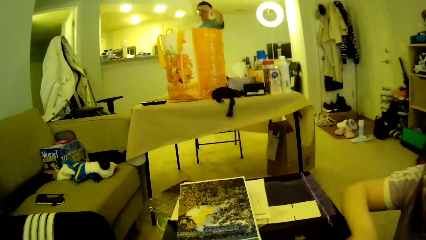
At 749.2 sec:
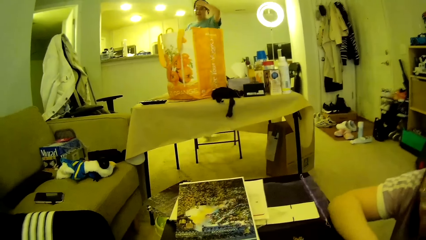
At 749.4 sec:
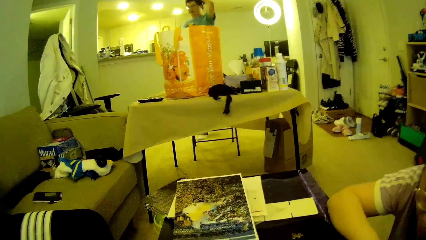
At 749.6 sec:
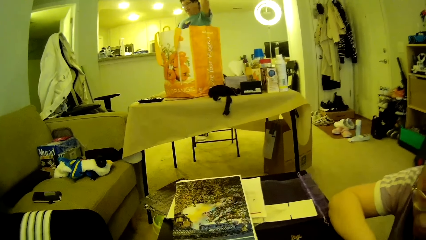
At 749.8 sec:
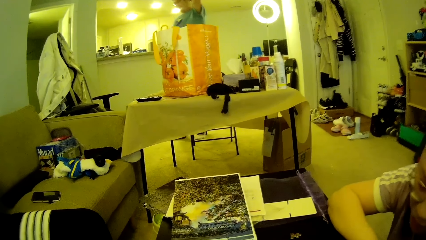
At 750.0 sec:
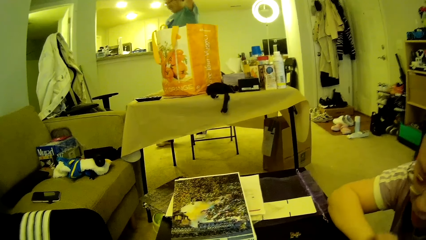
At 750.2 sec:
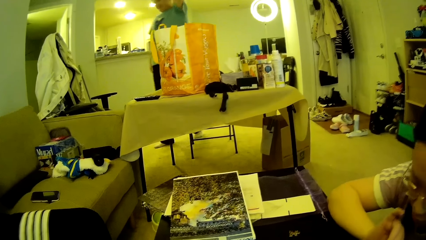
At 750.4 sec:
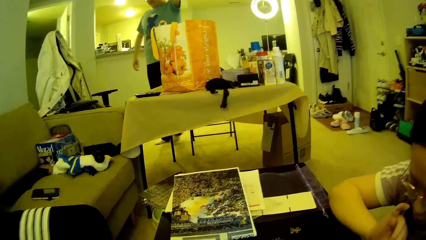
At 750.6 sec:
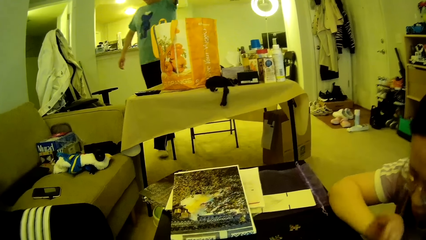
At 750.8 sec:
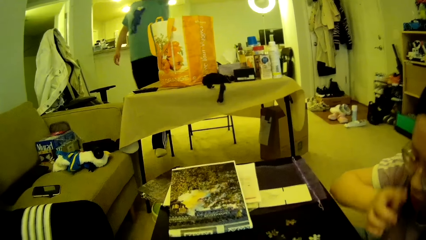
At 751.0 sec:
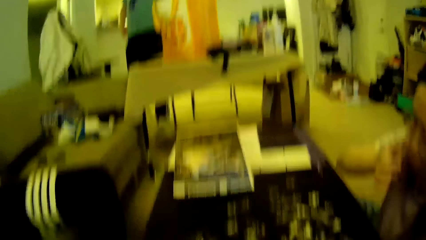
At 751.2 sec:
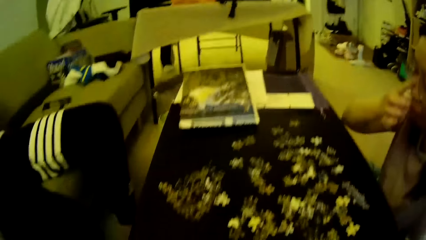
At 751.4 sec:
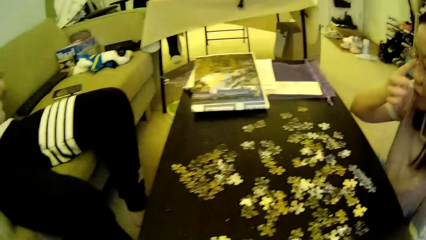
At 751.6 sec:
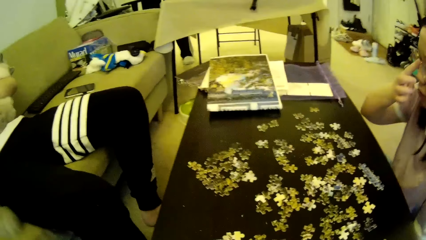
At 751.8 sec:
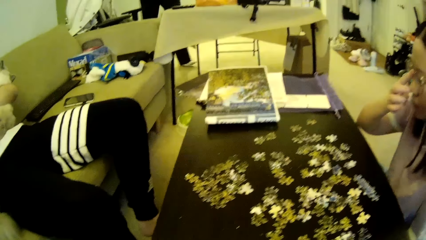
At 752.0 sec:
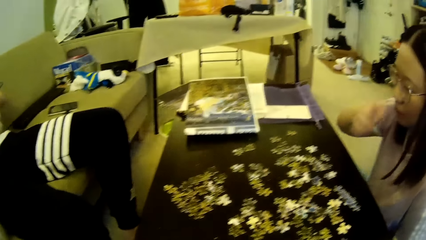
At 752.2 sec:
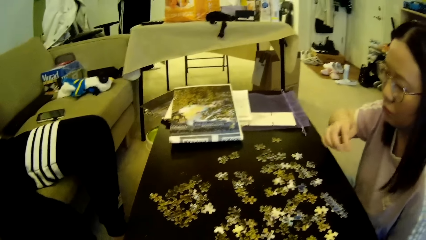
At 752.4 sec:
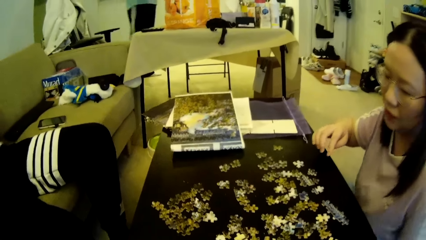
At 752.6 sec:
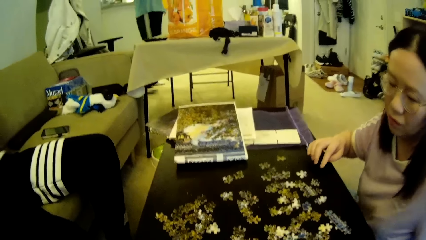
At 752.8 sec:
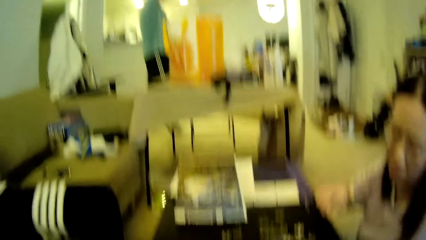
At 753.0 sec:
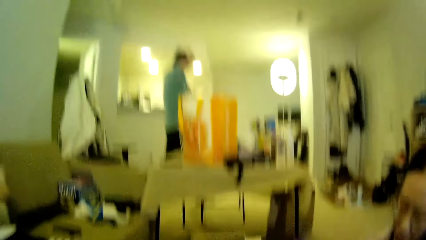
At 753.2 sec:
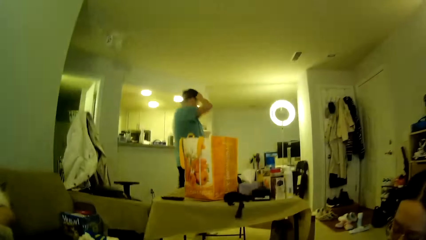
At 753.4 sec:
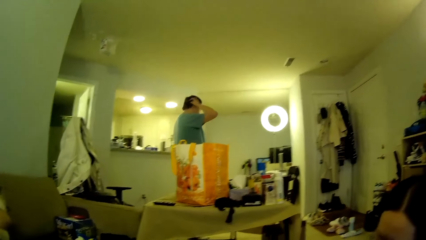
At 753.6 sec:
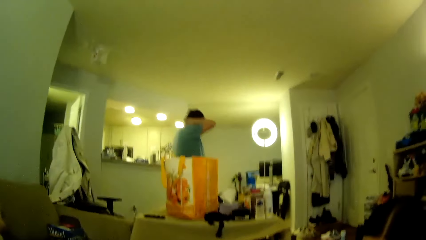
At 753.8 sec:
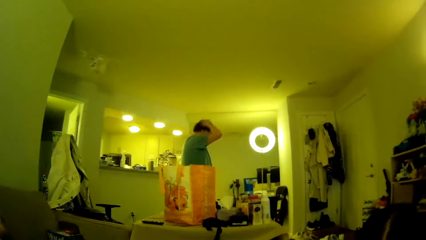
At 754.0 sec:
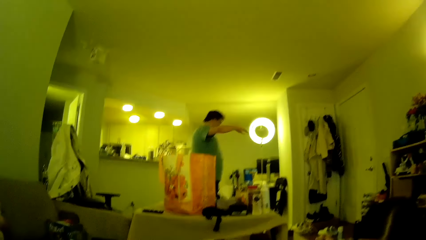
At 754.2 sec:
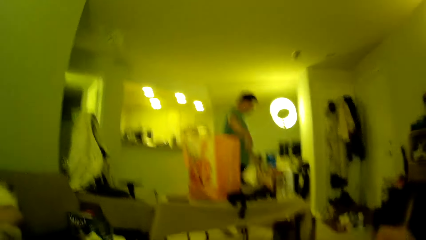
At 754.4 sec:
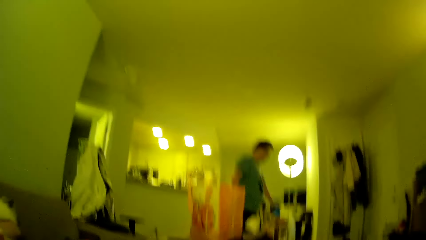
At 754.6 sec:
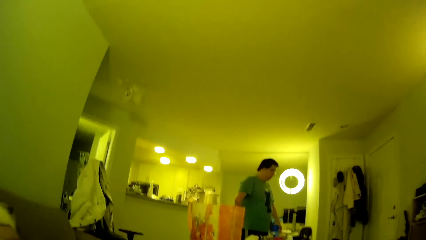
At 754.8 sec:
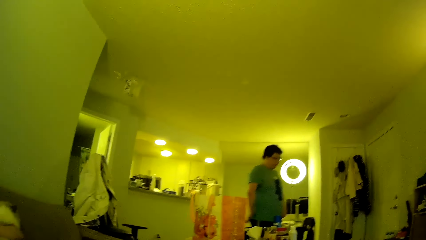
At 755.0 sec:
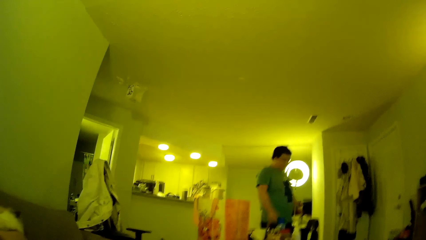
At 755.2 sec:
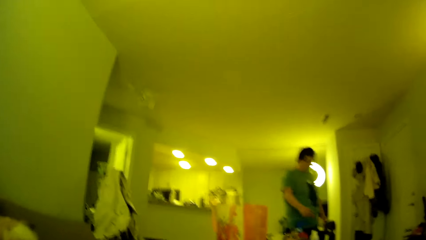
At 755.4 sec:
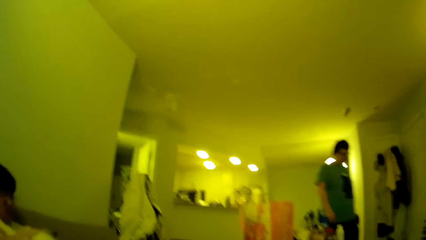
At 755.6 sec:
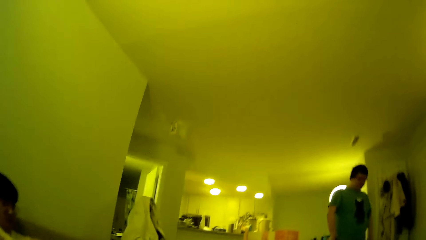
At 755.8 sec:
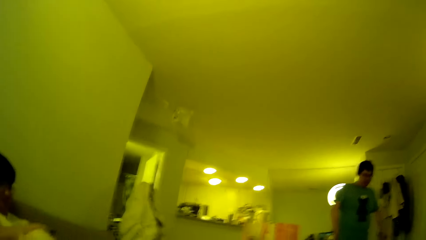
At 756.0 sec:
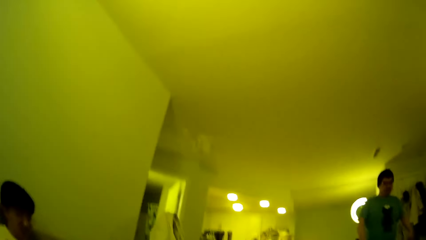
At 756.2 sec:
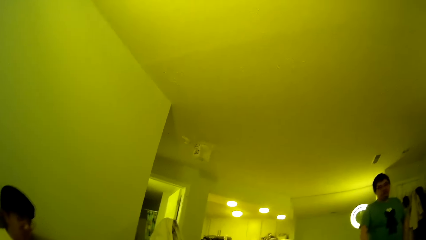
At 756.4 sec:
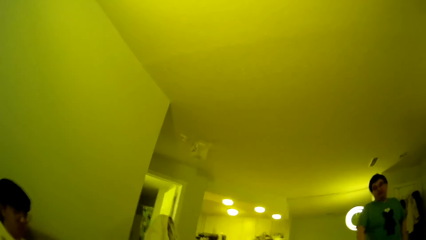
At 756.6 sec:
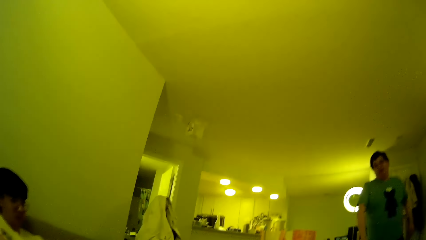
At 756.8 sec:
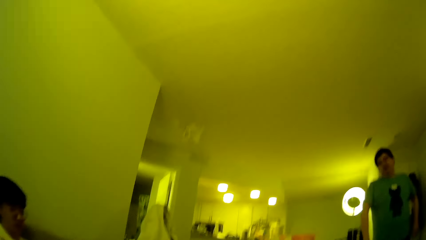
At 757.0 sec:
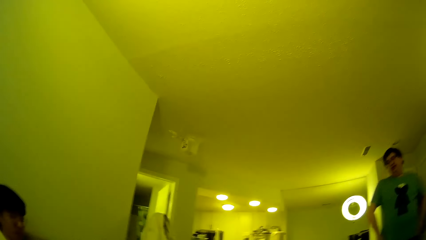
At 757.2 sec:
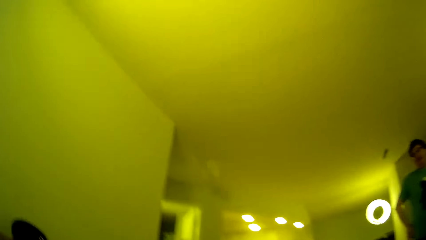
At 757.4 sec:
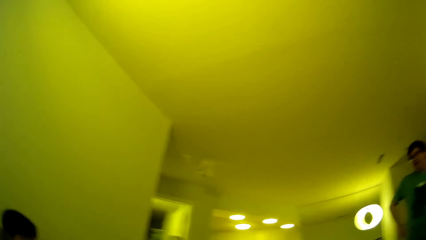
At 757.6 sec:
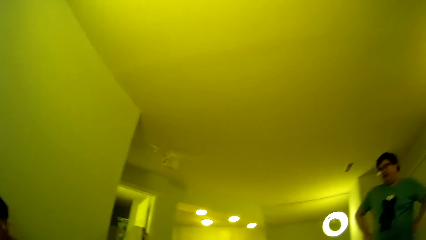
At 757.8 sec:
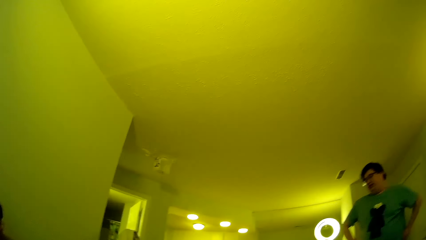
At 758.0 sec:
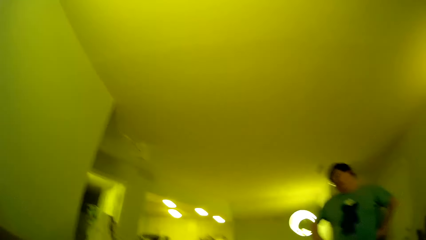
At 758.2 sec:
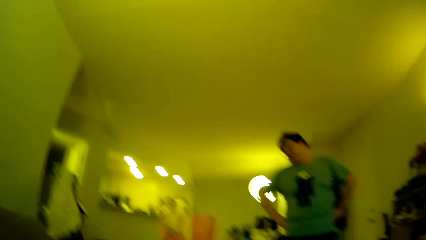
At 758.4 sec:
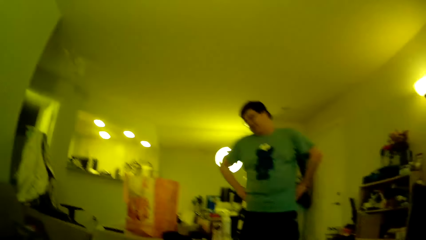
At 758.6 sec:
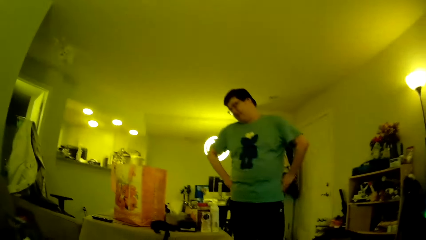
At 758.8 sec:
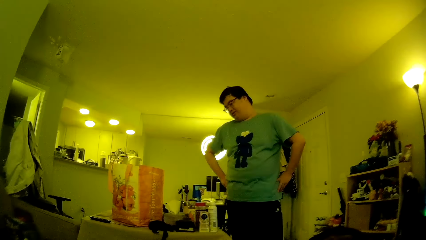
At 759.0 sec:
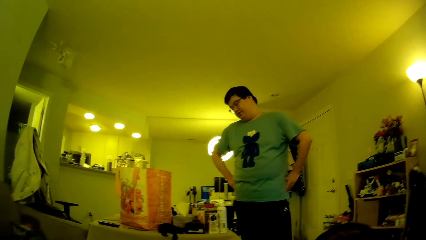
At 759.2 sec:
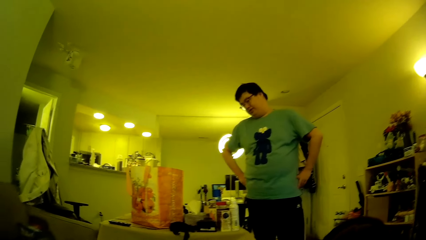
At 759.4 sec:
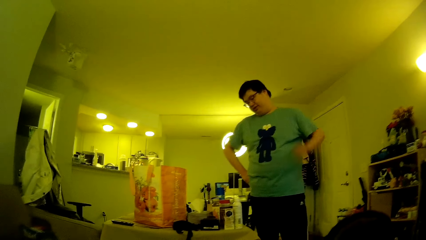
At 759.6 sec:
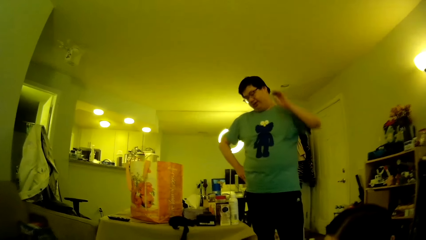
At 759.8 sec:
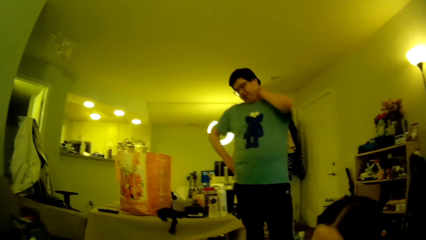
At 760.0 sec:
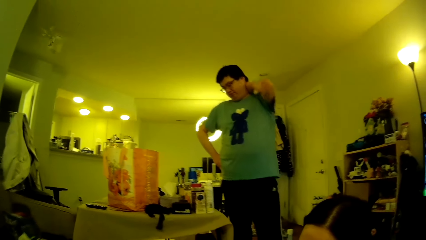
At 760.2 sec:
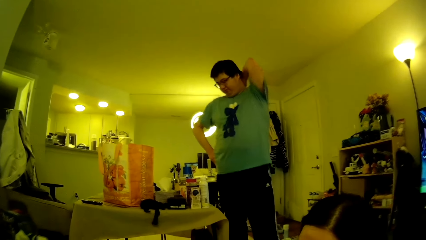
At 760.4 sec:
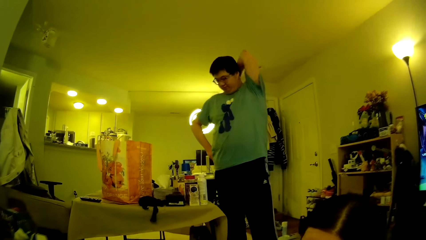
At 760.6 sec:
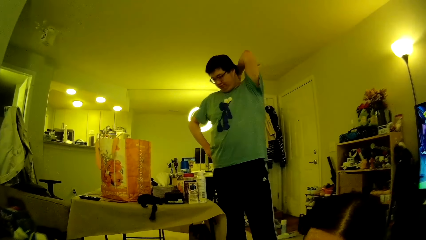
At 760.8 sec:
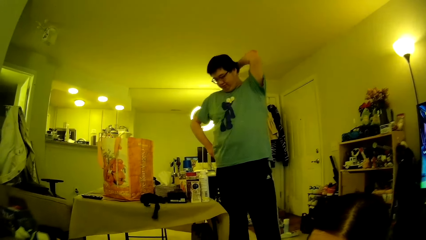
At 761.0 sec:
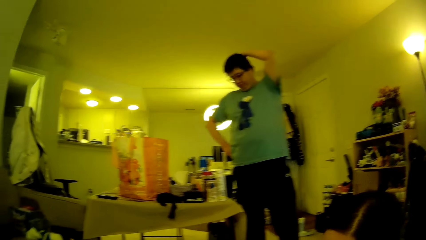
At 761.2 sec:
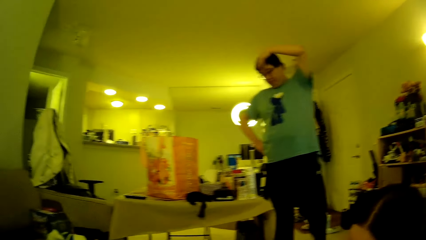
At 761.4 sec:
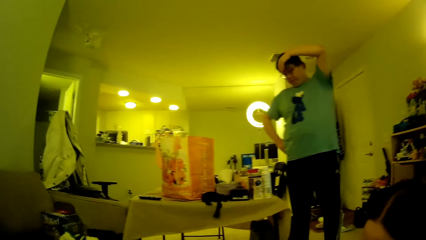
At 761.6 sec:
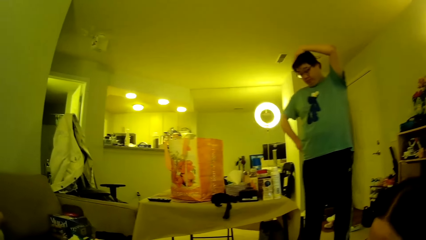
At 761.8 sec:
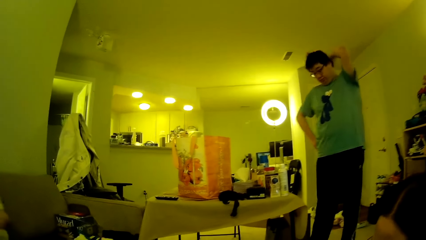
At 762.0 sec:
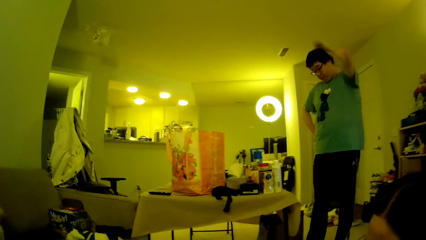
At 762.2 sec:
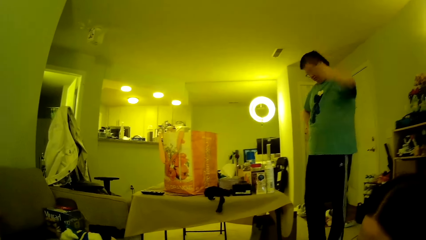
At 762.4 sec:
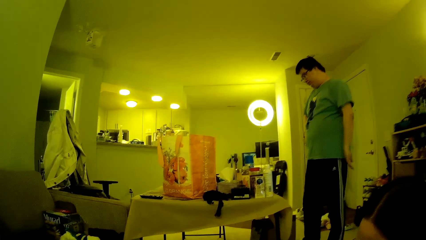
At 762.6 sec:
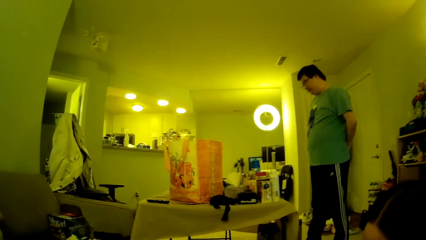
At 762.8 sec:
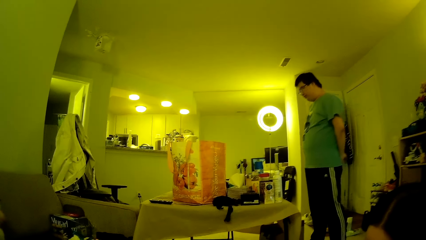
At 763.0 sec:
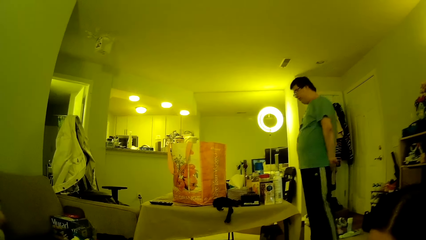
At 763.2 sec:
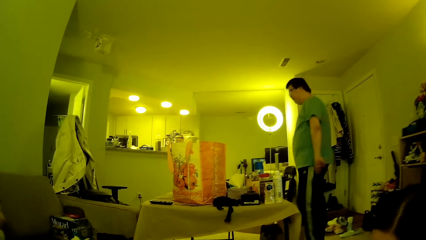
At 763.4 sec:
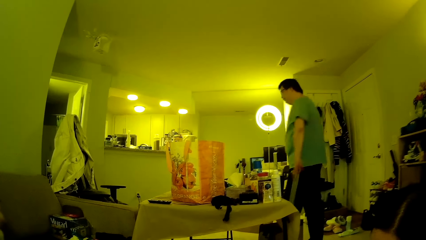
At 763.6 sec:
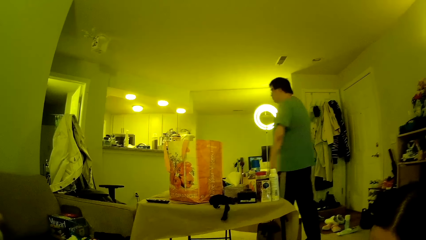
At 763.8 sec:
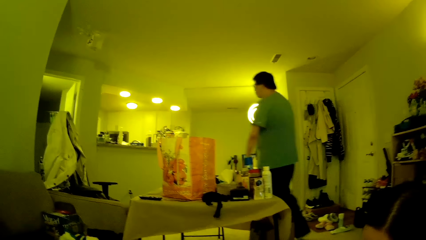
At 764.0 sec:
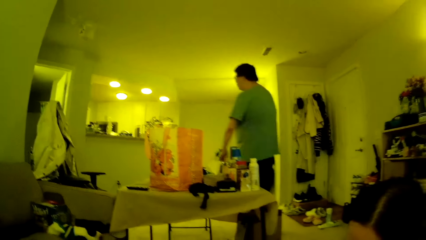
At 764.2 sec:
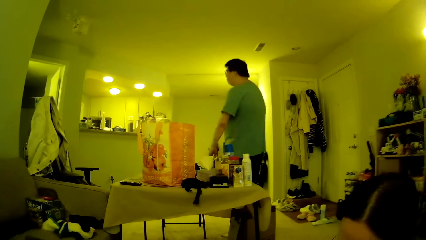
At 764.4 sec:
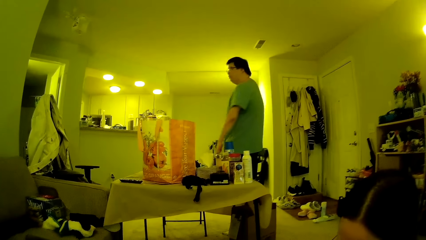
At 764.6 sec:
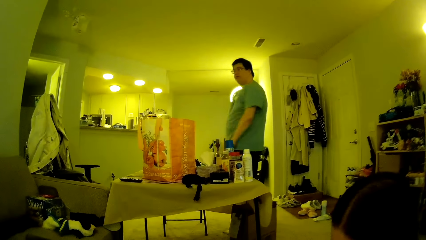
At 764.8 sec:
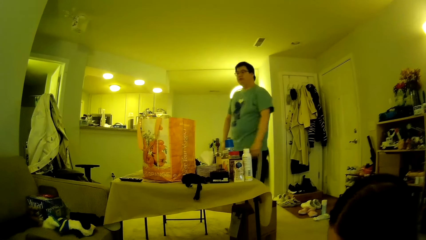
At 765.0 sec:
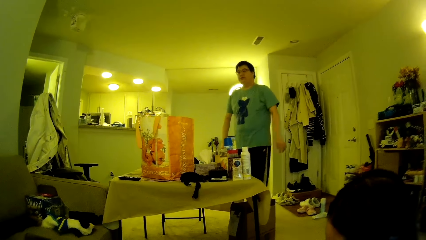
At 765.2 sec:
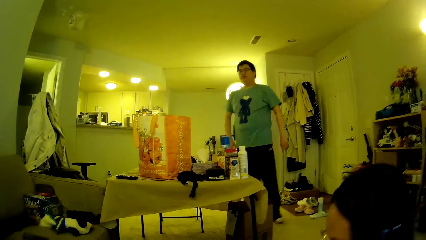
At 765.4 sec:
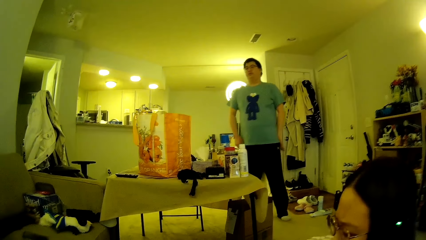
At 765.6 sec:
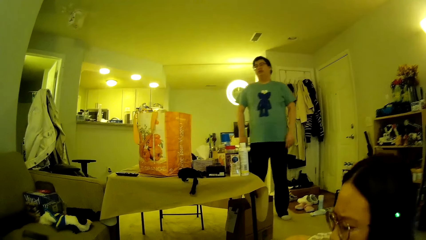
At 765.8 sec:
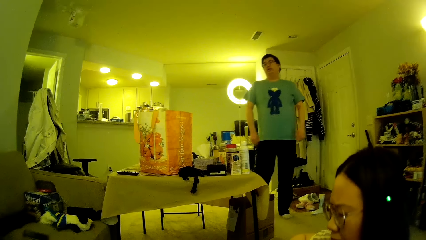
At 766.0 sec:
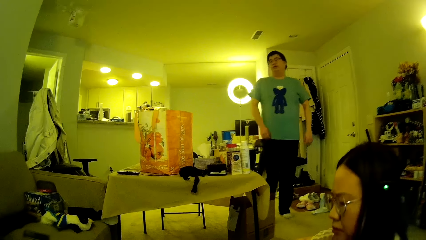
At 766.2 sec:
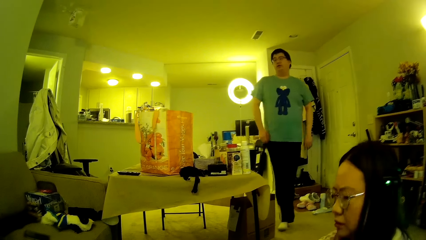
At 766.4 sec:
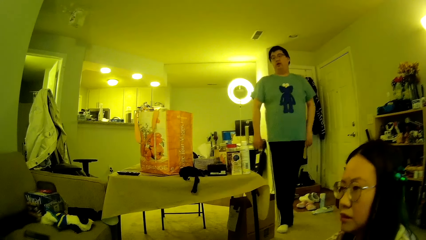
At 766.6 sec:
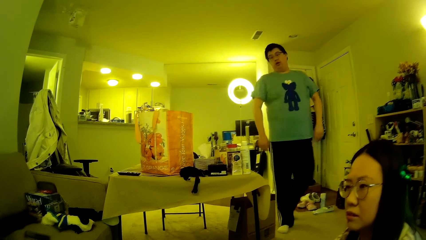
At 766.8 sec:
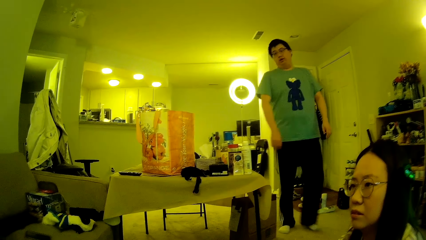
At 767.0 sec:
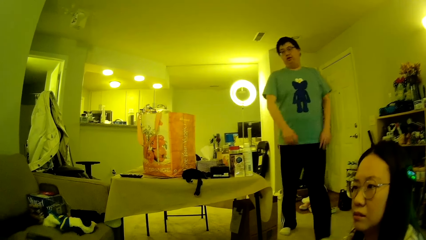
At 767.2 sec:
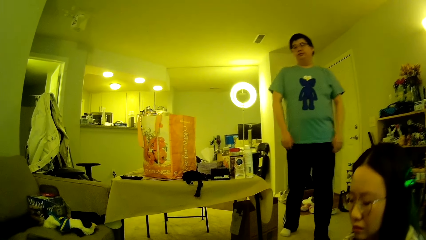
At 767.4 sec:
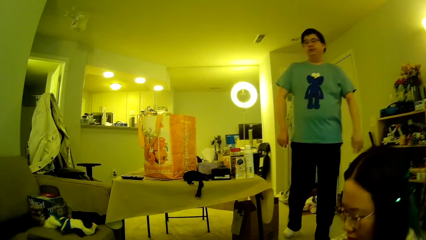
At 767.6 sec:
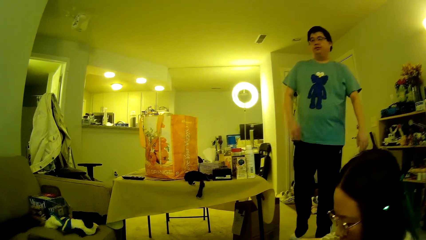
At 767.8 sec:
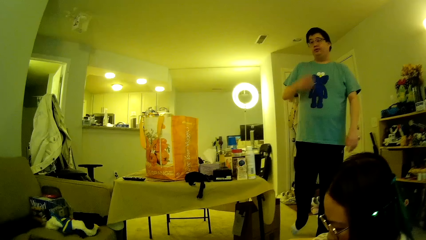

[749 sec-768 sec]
A man steps forward and adjusts the hair. A lady adjusts the glasses. The man steps forward. The camera wearer looks around. The man puts hands on the waist, looks around, rubs the back of his neck and adjusts the hair. The man steps forward and walks around in the house.
